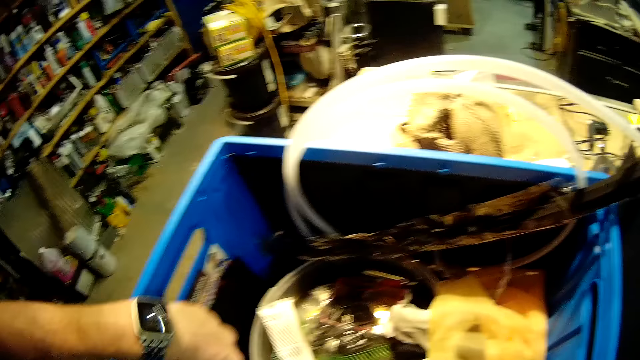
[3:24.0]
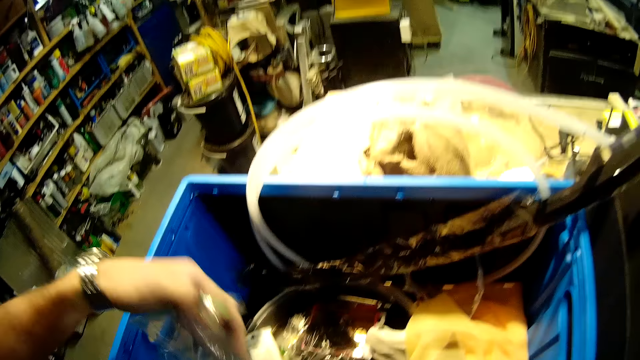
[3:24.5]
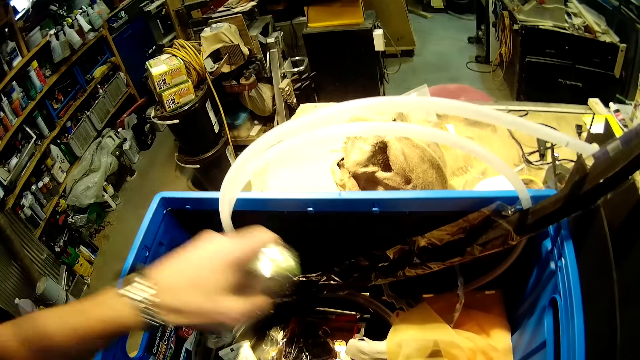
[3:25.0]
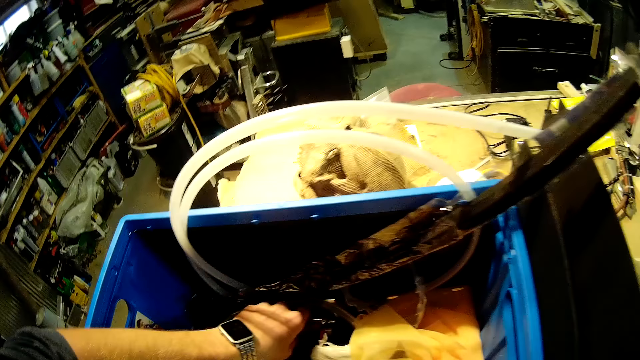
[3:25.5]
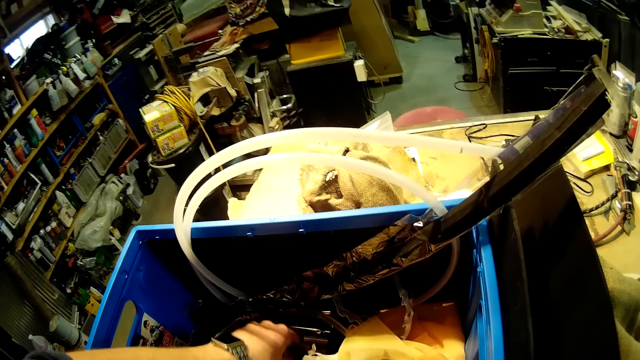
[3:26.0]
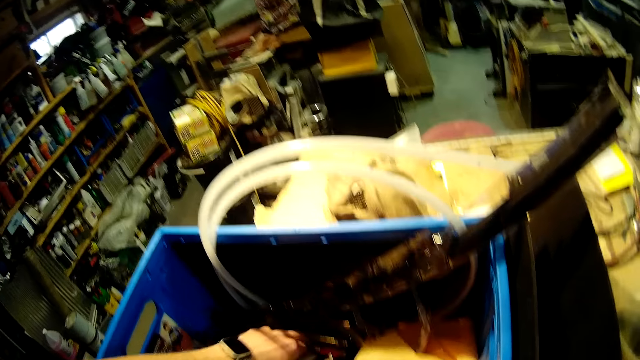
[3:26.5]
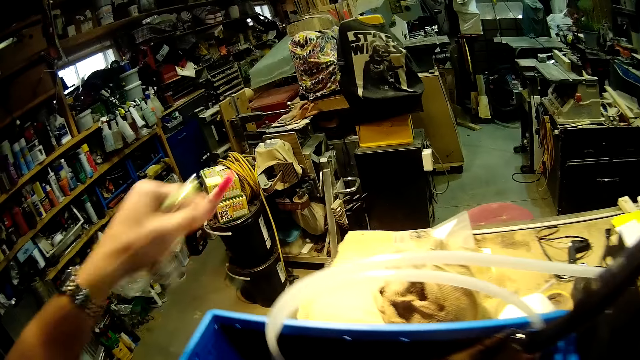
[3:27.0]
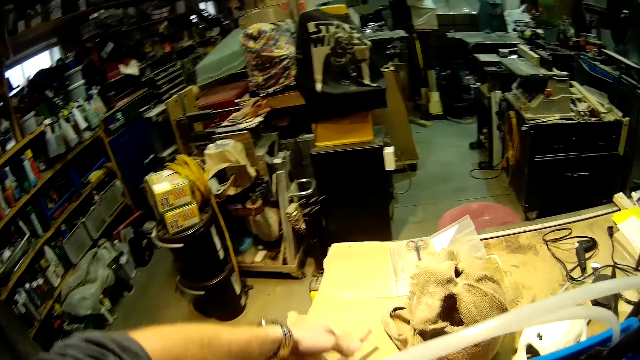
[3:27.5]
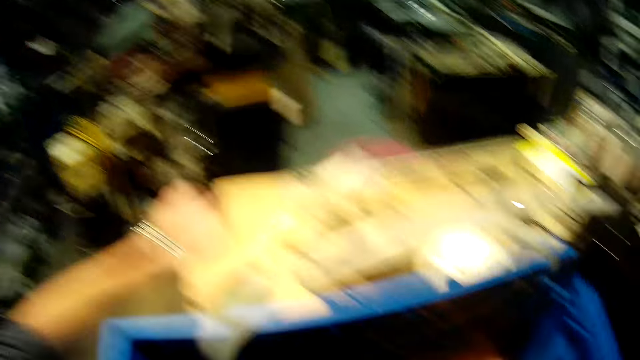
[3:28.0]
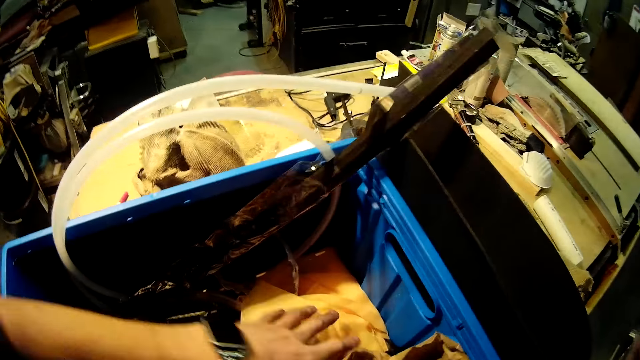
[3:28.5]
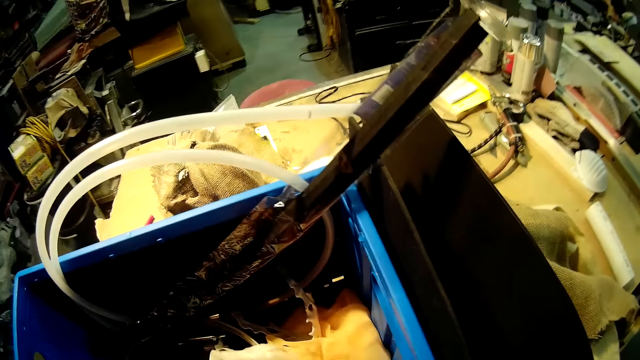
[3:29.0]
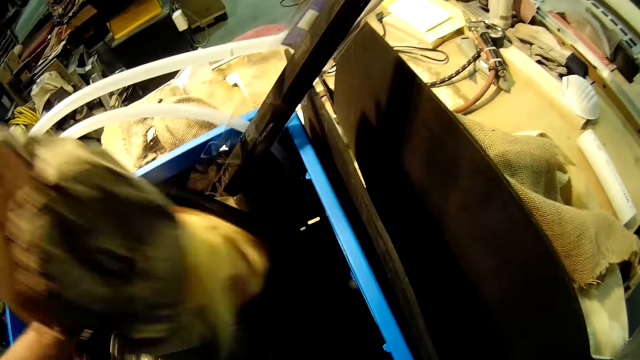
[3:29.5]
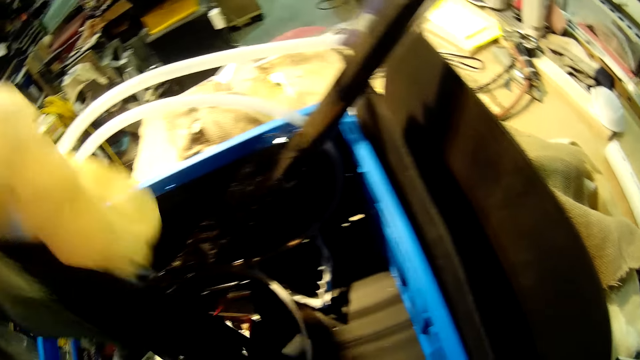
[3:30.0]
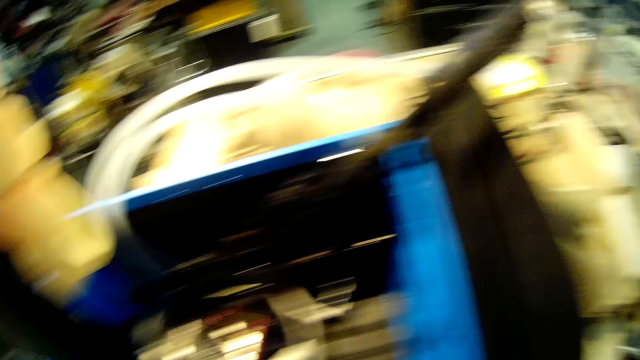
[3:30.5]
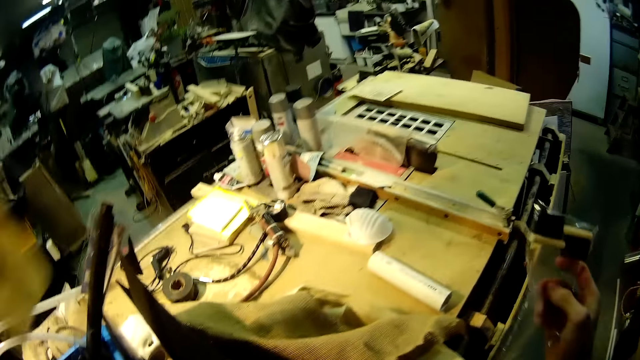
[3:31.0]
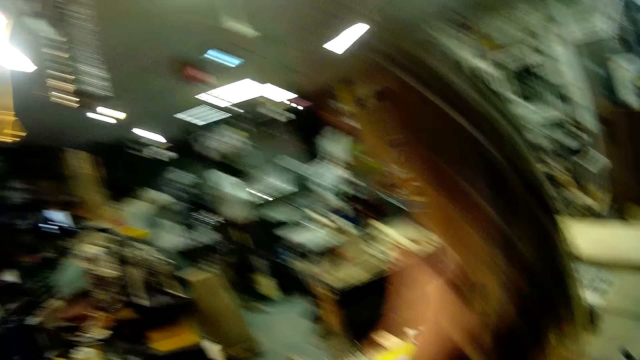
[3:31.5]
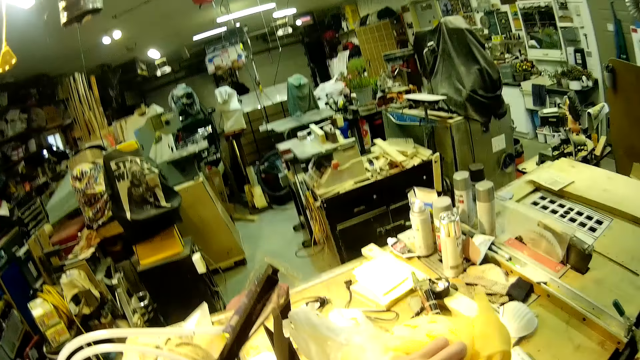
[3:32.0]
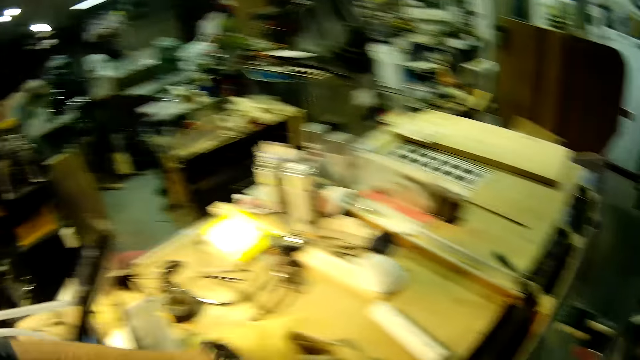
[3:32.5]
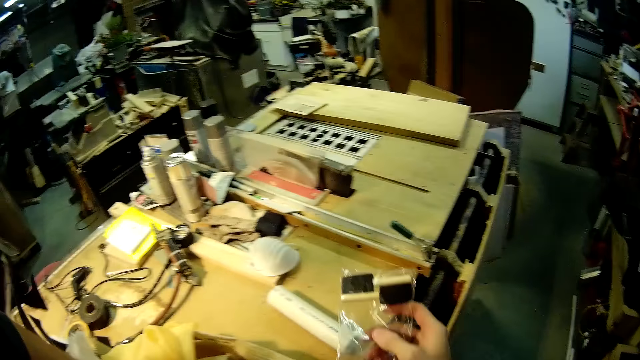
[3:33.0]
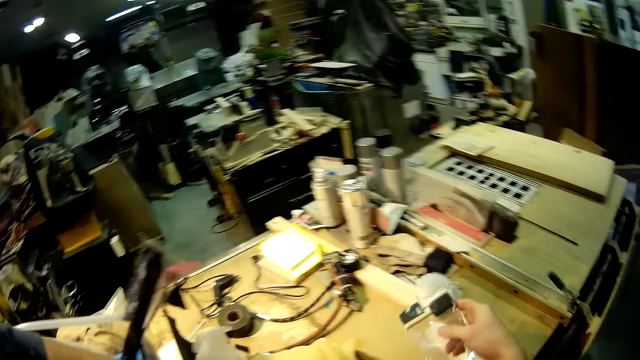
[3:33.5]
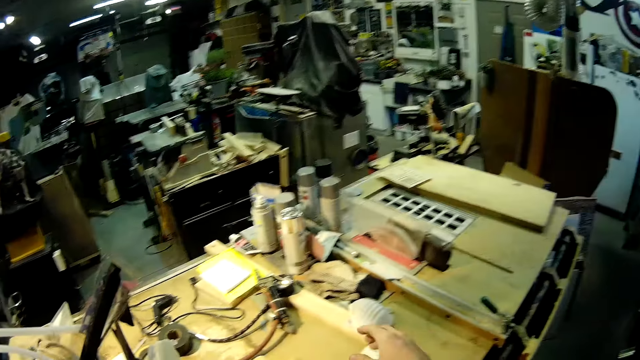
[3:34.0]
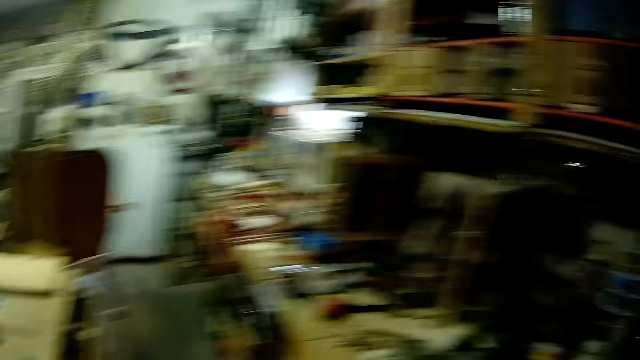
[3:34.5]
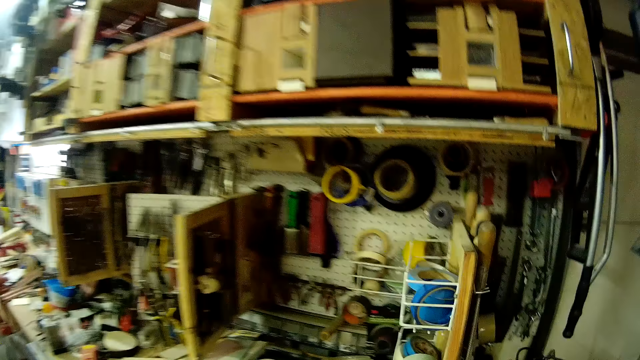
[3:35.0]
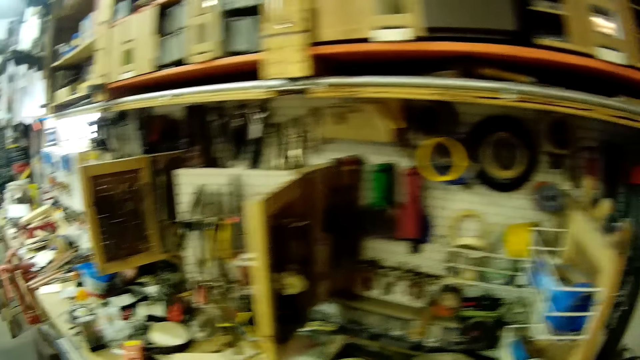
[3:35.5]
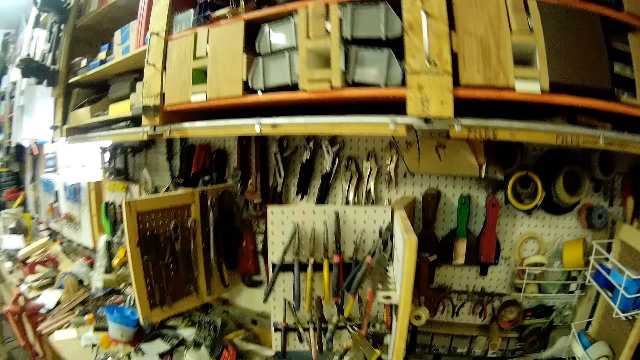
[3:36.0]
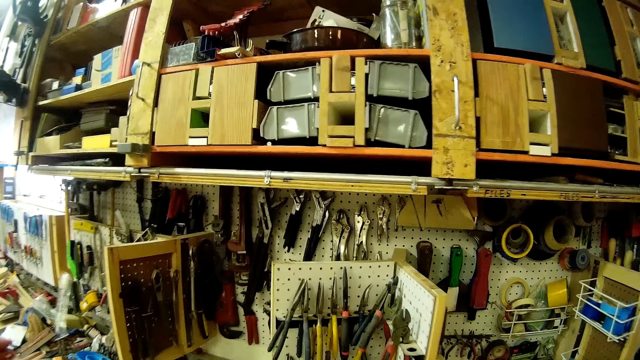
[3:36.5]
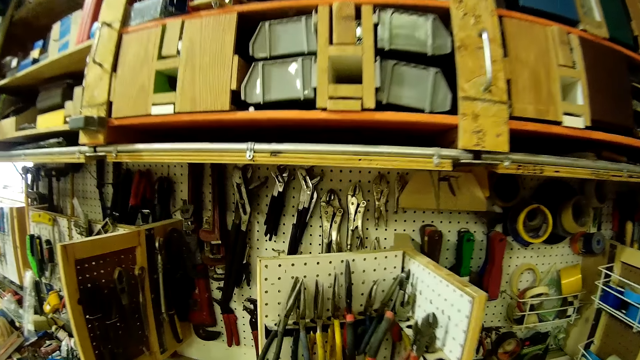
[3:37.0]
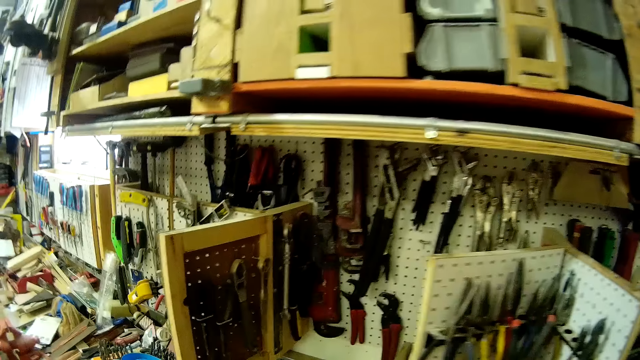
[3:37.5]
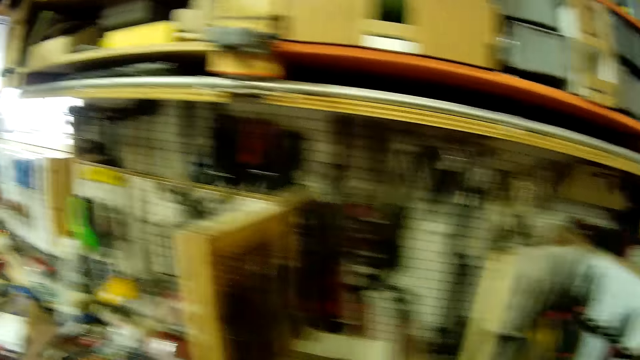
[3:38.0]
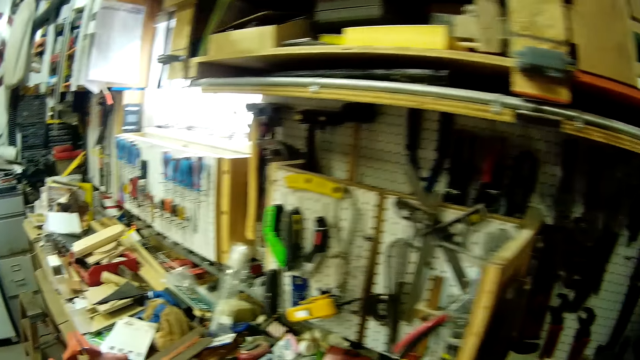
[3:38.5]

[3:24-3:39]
The camera wearer picks a polythene bag from the storage box. He picks something from the storage box. He puts the polythene bag and the object on the table. He picks pieces of paper from the storage box. He searches inside the plastic crate. He puts the pieces of paper on the table. He puts something on the table. He walks around the workshop.

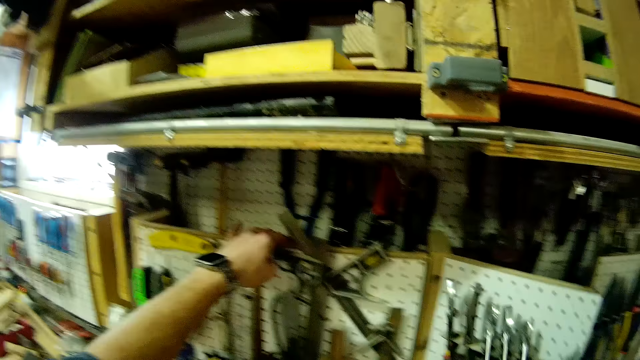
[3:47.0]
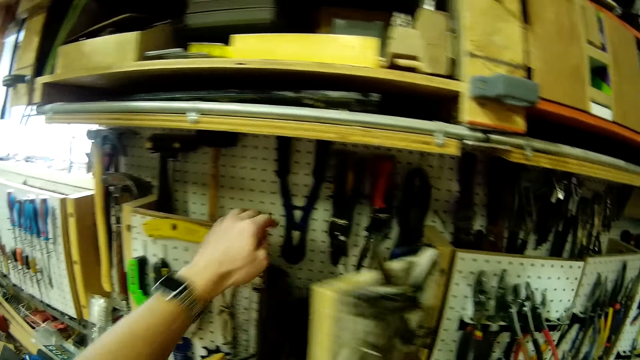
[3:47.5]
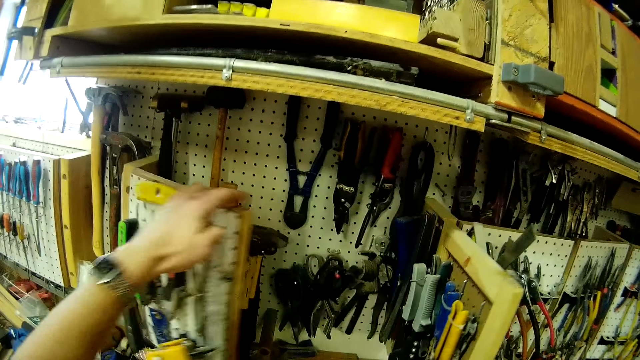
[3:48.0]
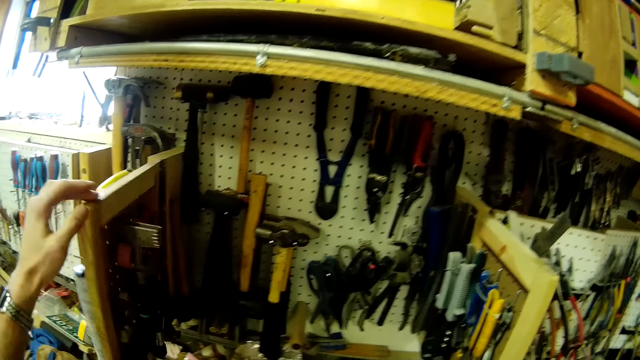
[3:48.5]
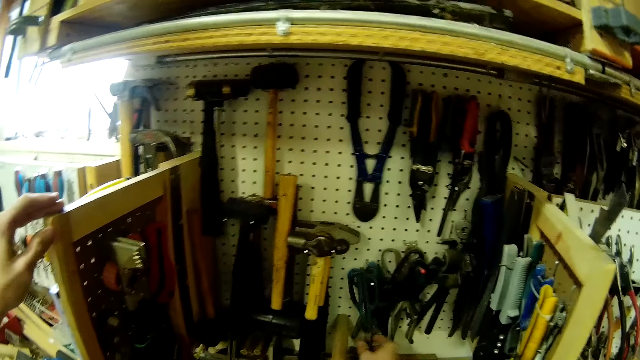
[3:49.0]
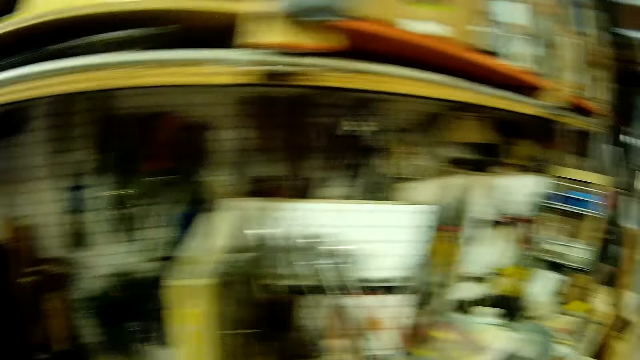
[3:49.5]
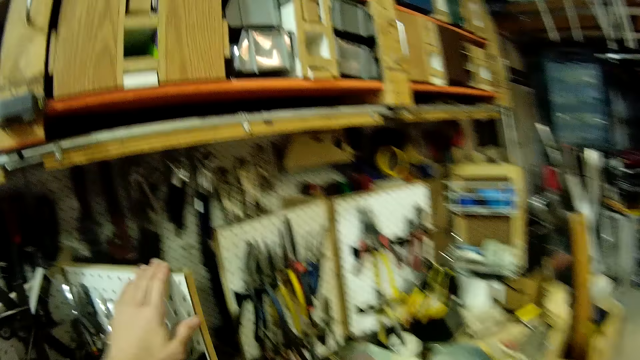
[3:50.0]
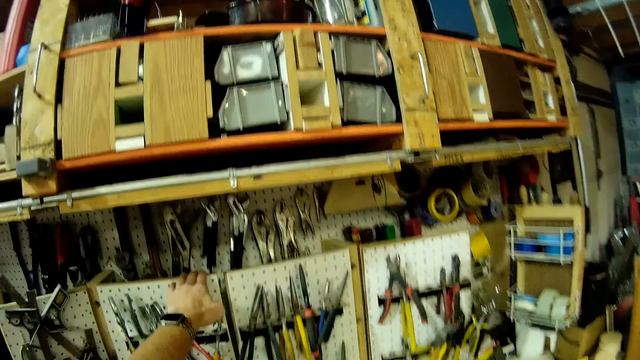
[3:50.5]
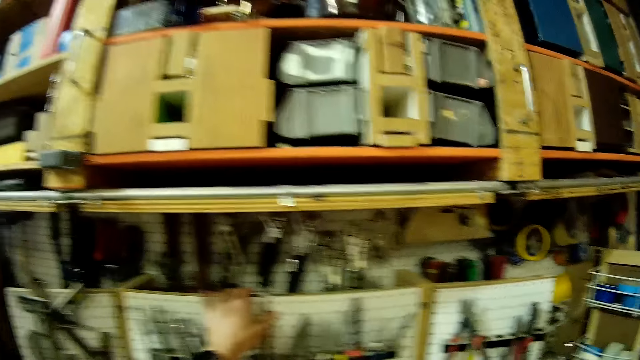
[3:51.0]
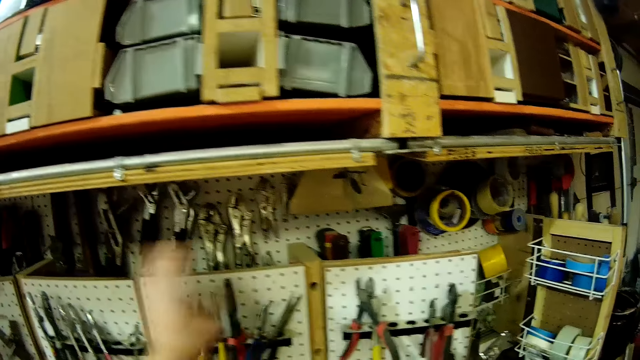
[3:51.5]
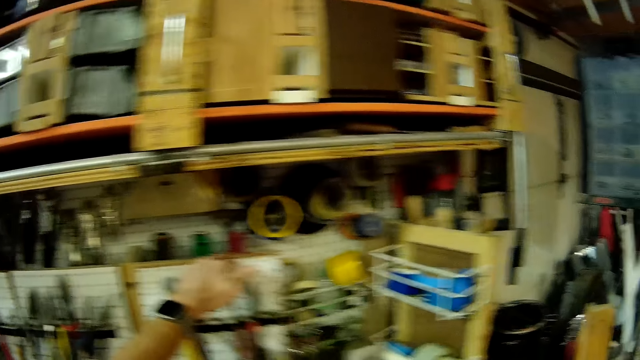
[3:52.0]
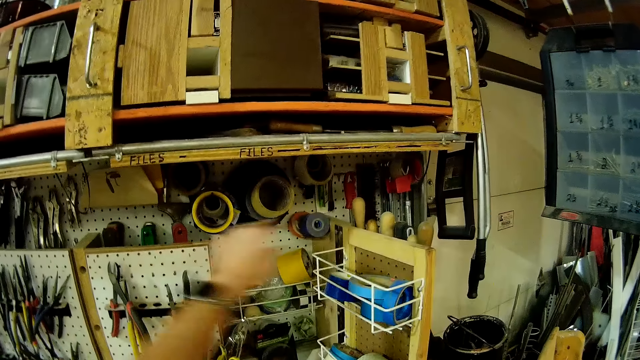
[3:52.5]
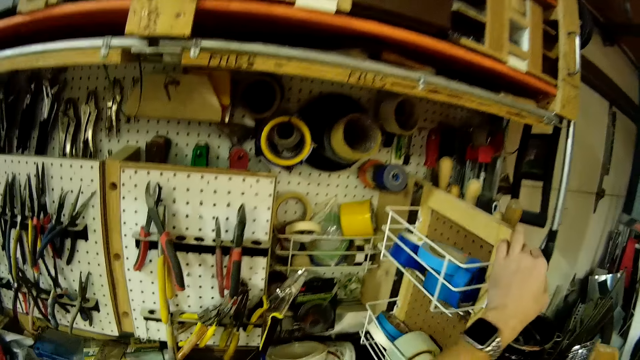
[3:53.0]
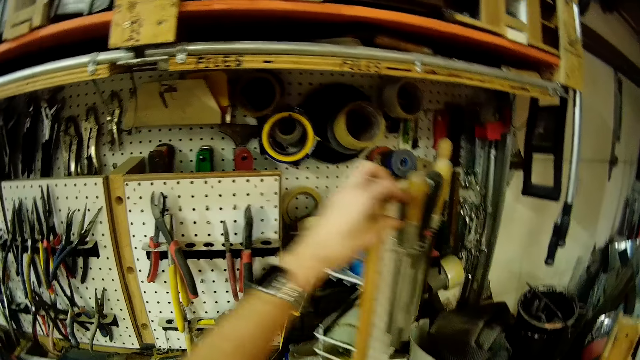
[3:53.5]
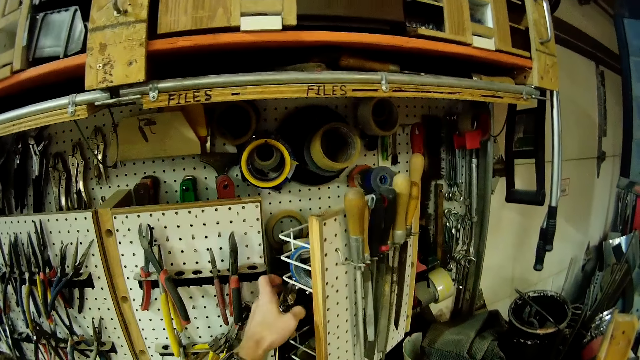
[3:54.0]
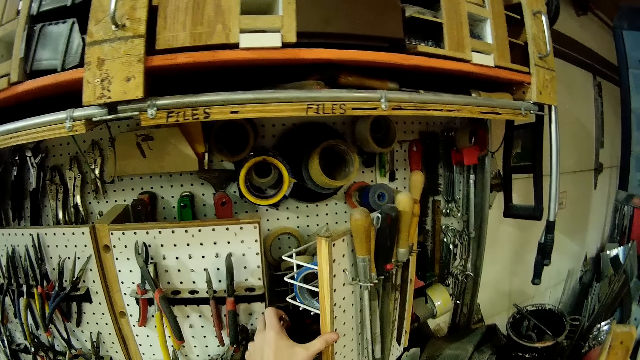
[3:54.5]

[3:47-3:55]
The camera wearer moves a tool rack with his hand. He moves the tool rack with his hand repeatedly.
